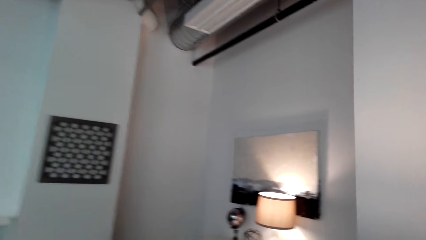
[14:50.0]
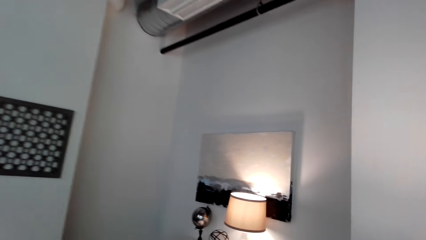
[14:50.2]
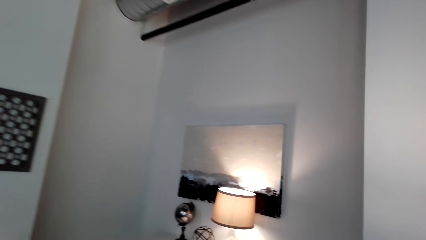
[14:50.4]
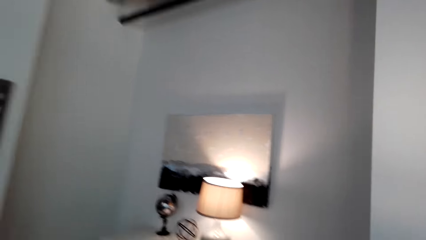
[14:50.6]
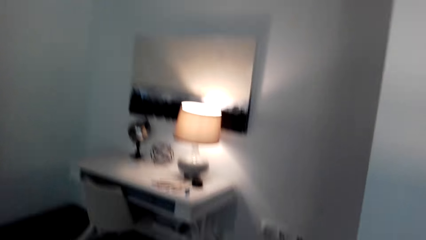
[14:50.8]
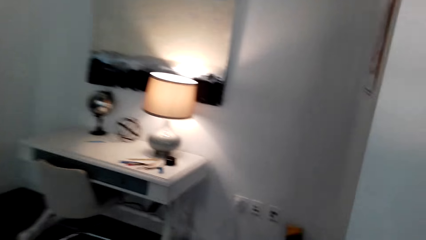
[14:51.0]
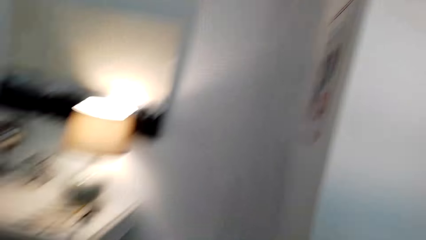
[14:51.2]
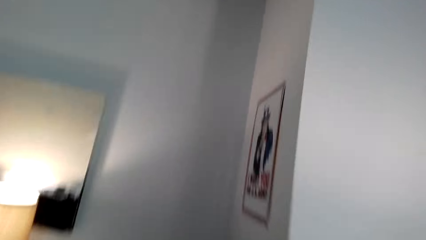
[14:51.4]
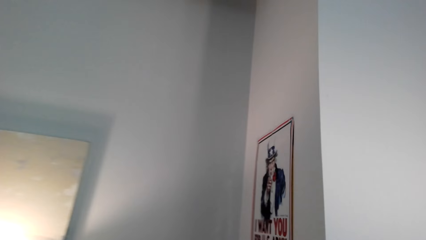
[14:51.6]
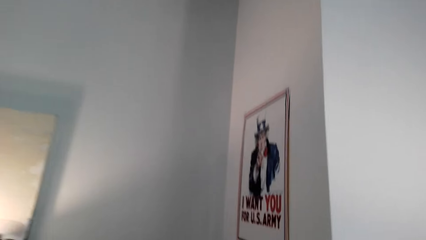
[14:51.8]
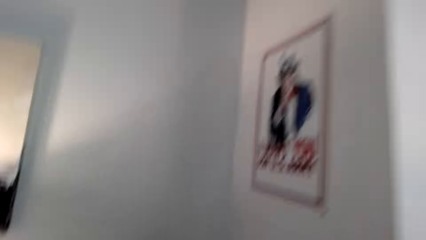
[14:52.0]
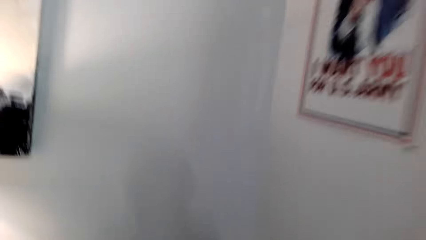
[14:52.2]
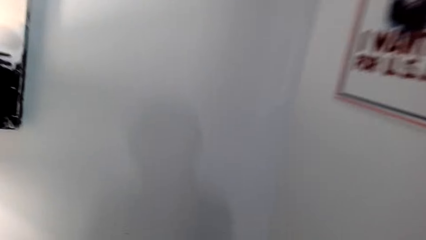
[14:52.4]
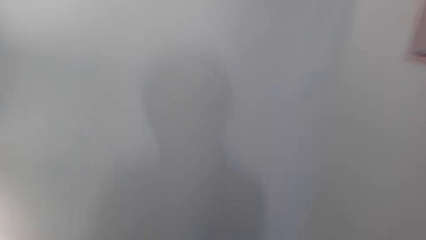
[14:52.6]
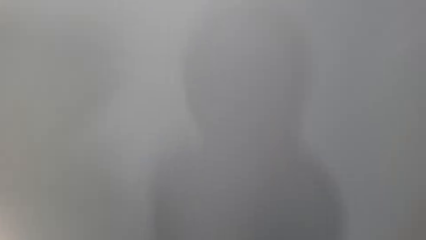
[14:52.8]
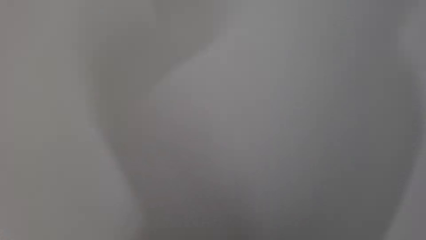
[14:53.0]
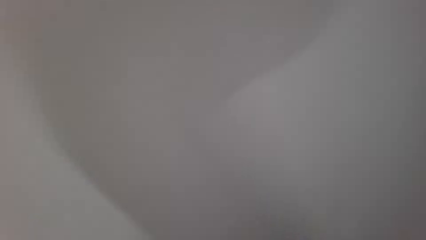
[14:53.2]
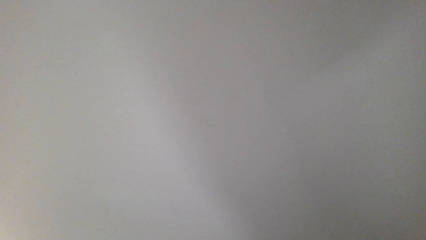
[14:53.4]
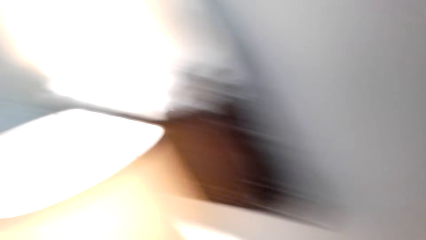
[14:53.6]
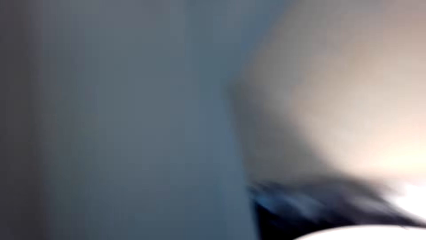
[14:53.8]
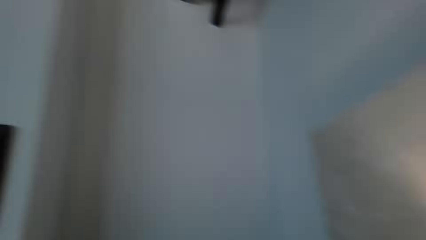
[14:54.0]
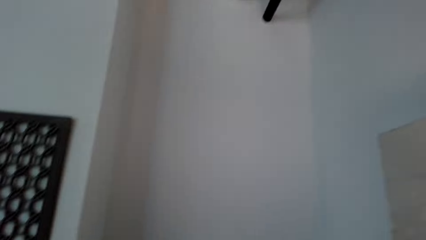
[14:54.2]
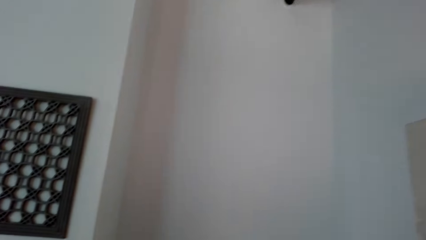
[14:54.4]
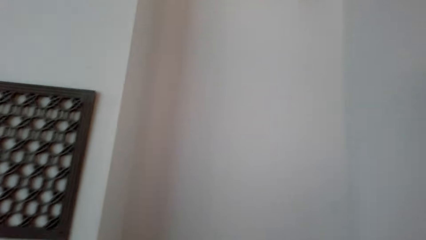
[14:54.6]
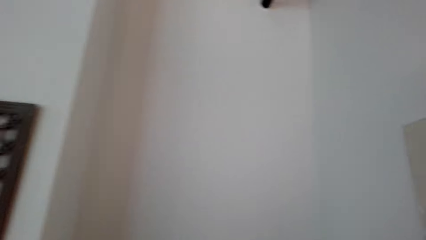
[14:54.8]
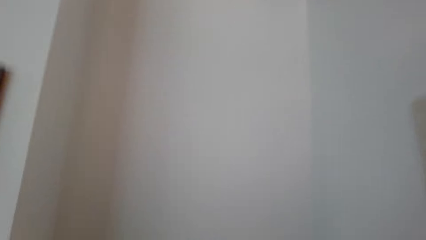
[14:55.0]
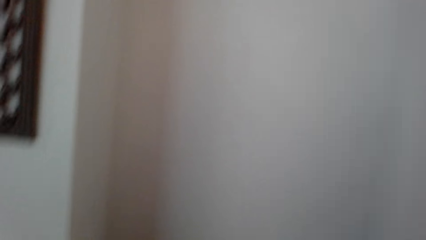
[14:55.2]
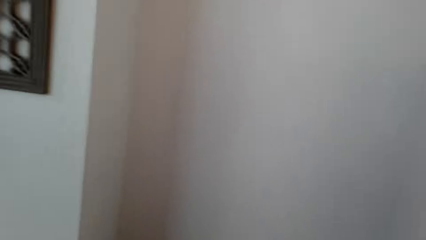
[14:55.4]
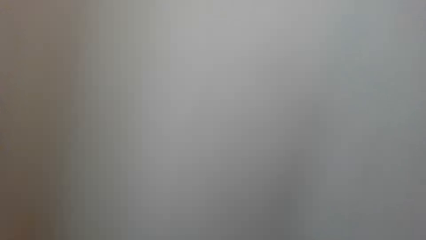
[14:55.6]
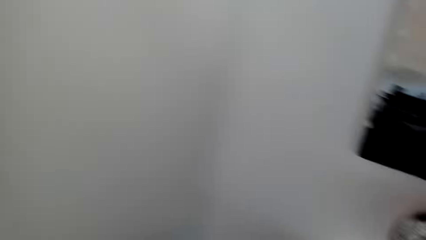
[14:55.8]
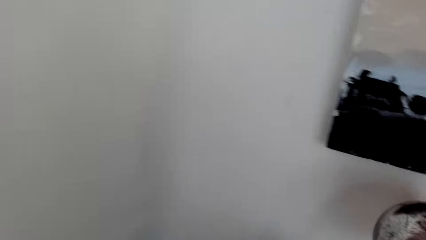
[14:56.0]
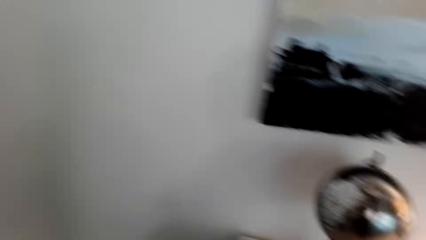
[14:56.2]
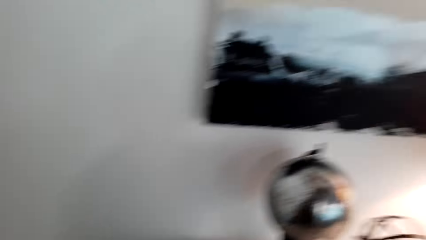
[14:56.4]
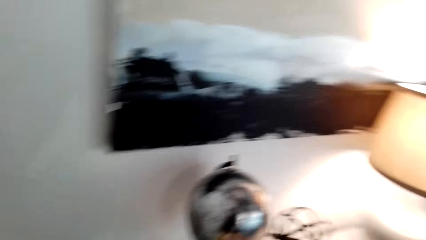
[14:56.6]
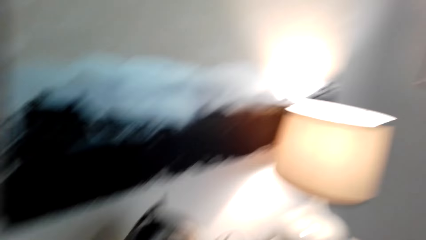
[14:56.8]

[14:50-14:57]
The camera wearer walks right.

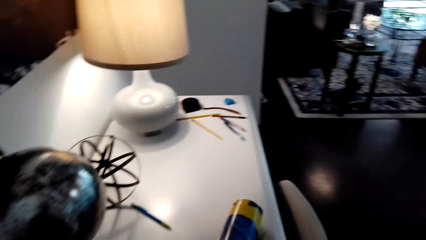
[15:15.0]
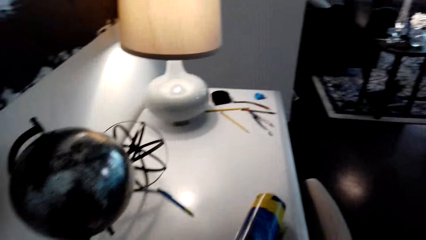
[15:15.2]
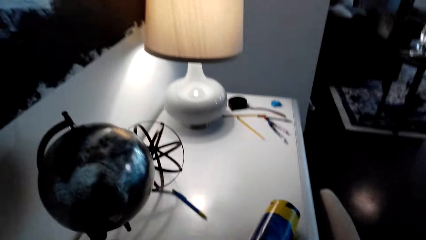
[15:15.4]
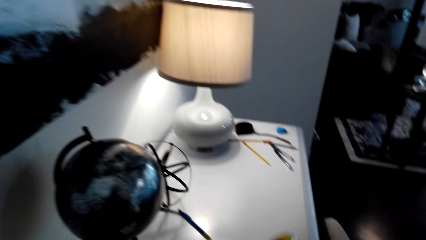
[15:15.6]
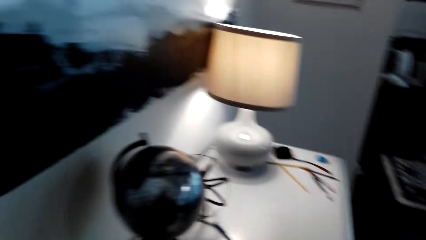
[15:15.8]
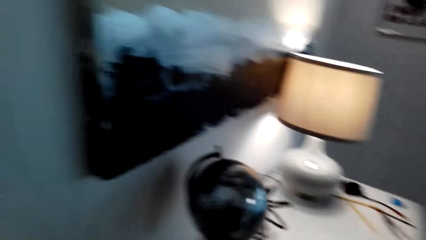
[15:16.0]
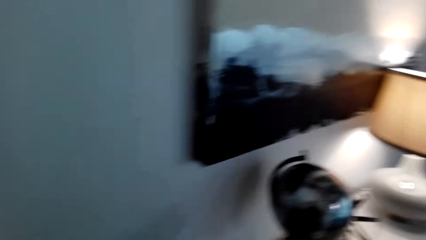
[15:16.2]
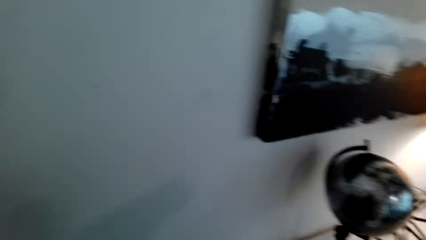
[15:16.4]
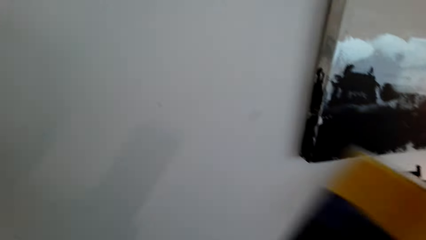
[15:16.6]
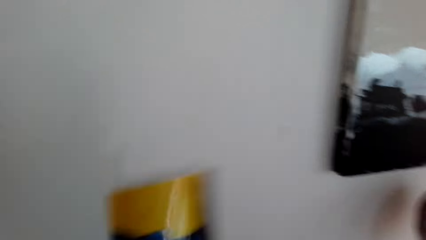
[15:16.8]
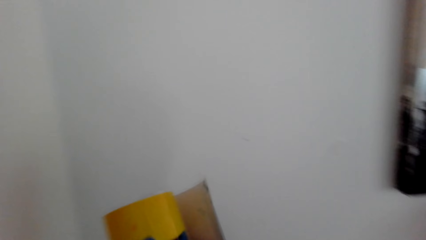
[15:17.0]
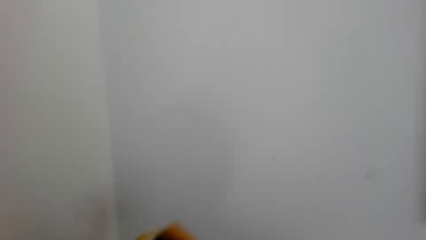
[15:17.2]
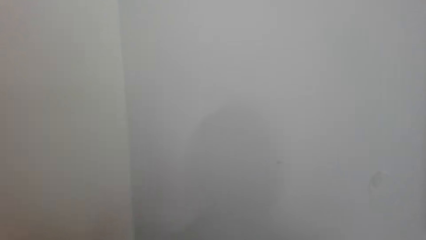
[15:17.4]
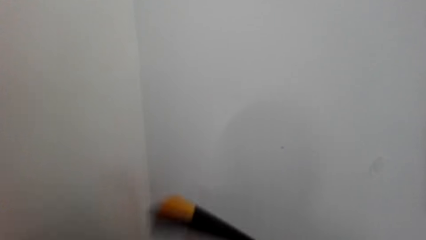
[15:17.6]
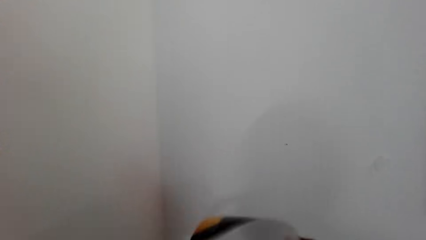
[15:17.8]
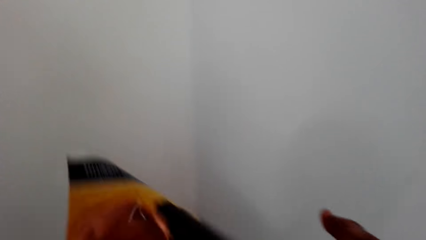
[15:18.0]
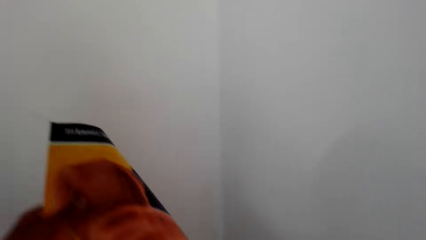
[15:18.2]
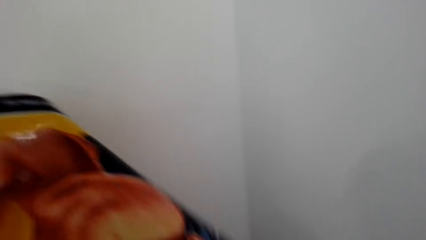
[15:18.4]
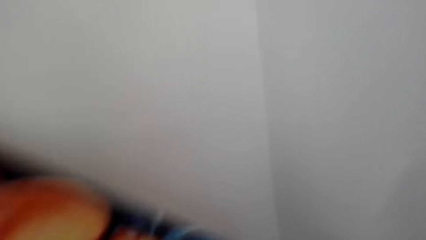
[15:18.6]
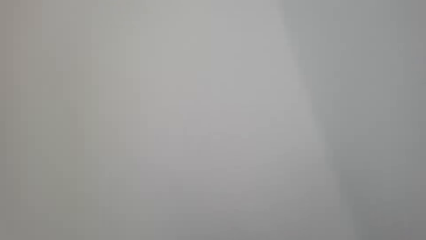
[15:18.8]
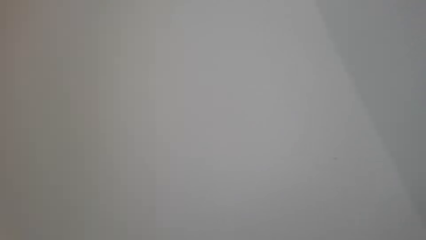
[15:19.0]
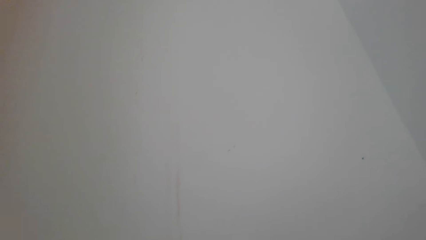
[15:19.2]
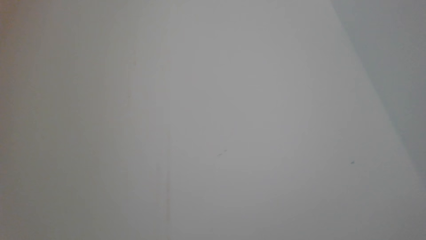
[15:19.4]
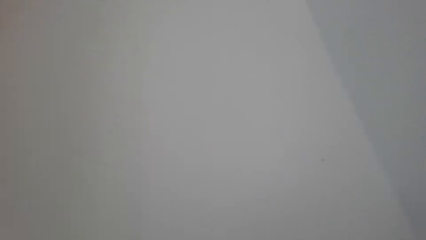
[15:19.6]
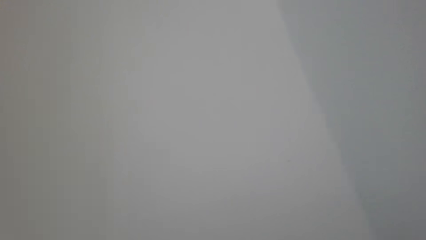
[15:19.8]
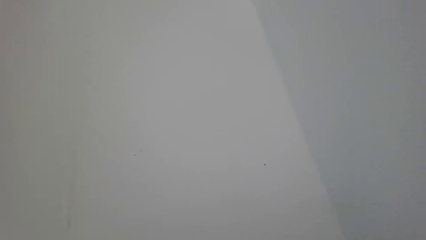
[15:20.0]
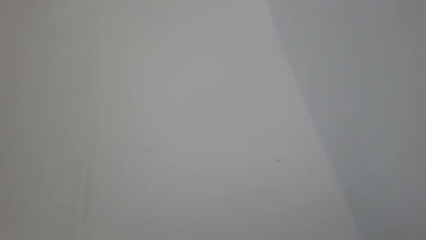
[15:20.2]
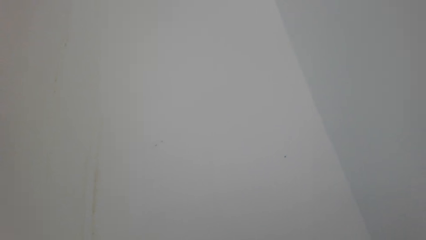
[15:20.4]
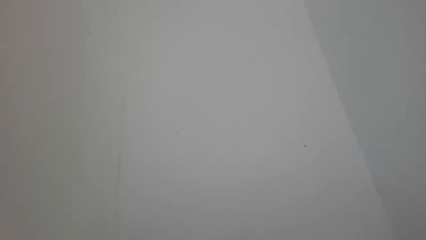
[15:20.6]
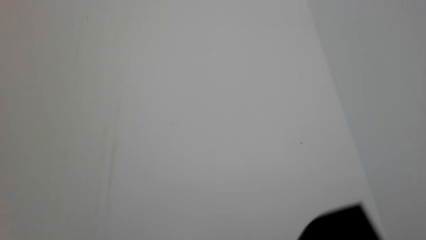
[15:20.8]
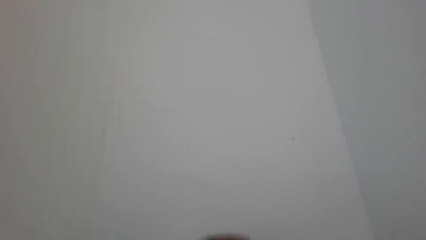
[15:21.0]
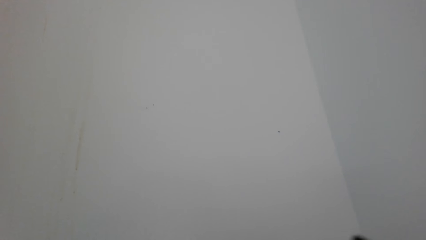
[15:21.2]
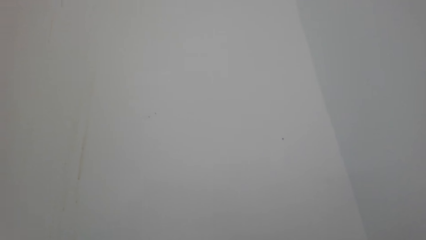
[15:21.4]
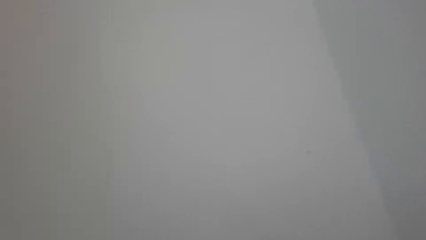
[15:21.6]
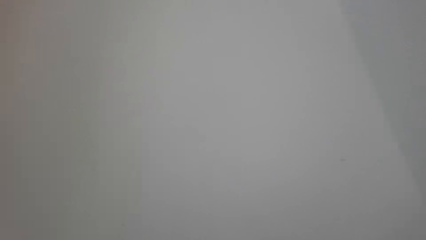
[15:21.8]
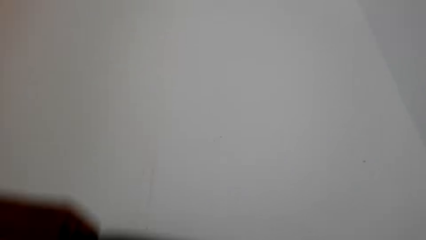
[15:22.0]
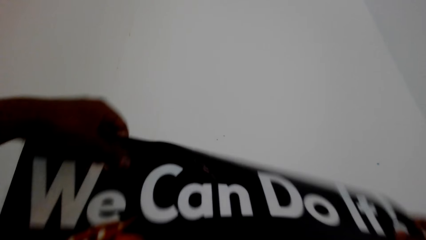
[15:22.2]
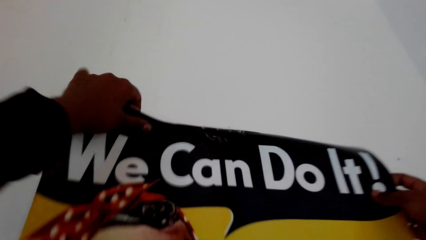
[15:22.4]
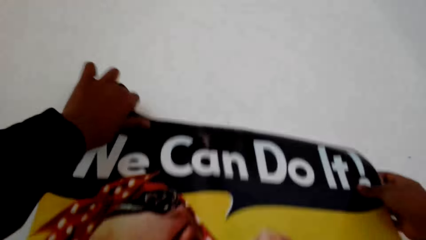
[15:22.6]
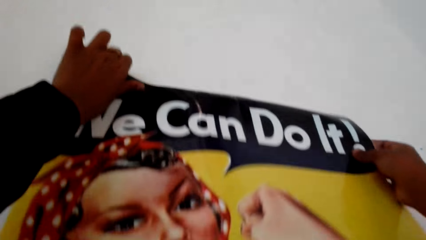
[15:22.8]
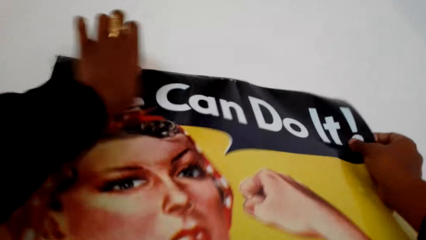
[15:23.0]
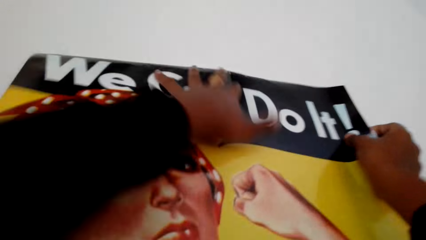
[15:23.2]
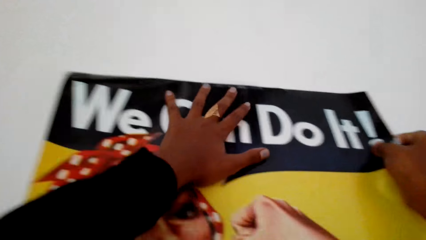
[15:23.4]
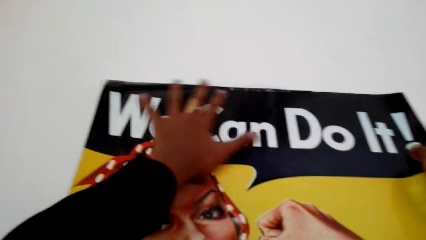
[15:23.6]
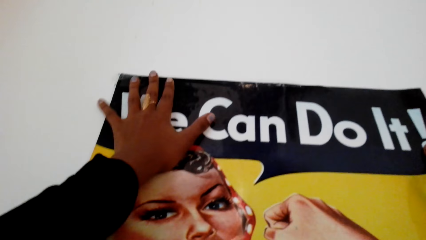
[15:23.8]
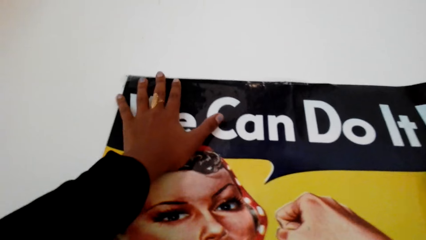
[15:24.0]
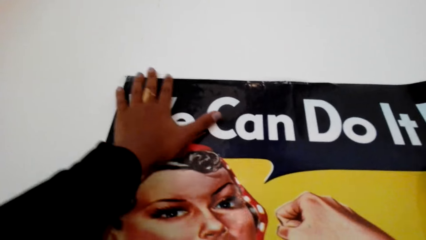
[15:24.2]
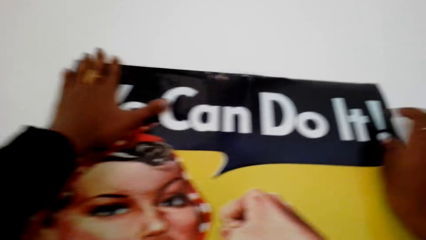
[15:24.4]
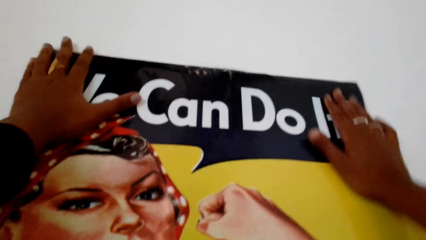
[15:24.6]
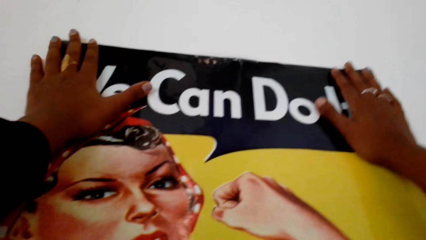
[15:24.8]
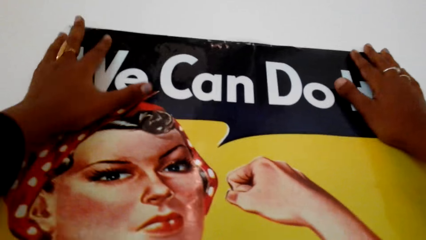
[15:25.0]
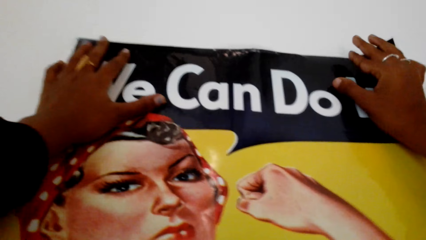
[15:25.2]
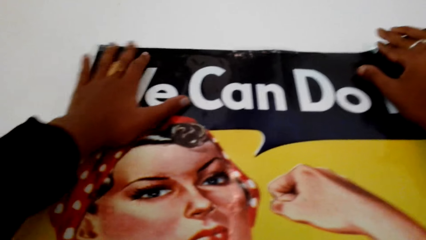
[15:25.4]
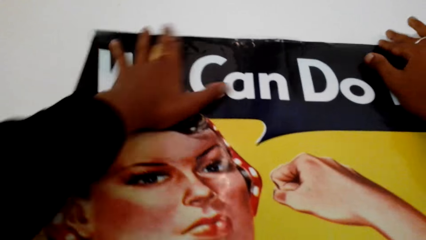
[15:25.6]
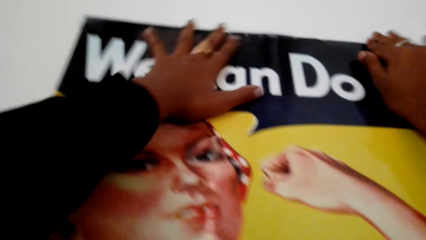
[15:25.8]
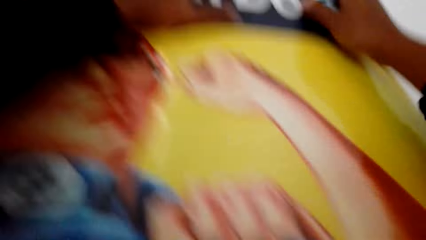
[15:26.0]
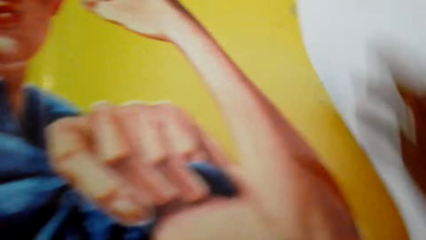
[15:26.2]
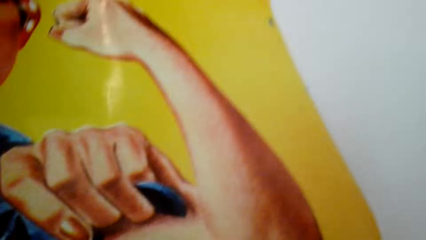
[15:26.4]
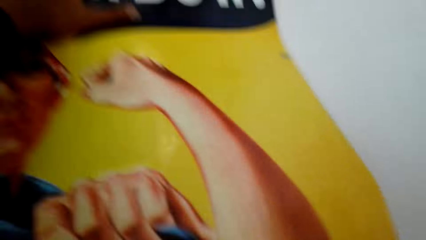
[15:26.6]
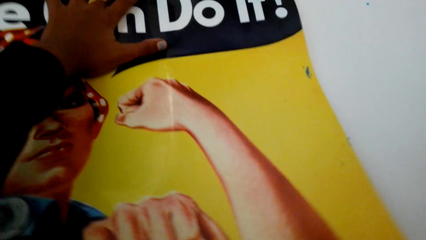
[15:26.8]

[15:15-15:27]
The camera wearer picks up a poster or picture. They hold the picture. They unfold the picture. They put the picture on the wall.
